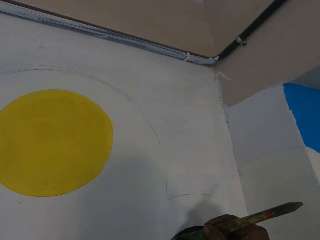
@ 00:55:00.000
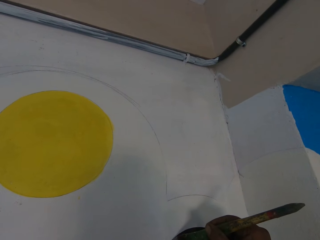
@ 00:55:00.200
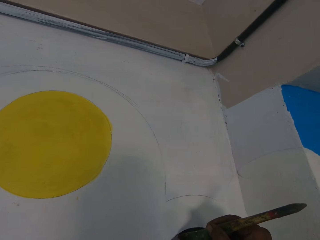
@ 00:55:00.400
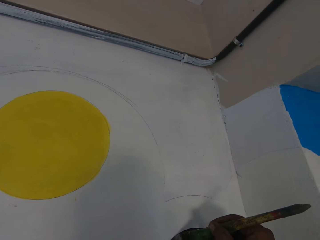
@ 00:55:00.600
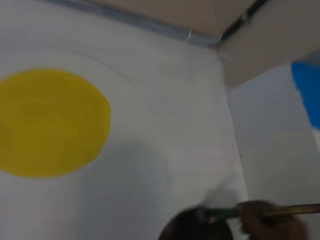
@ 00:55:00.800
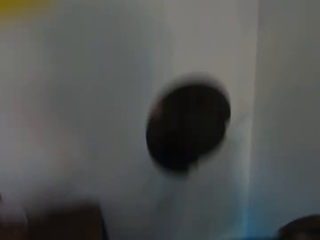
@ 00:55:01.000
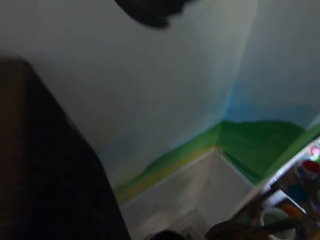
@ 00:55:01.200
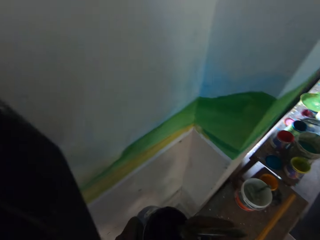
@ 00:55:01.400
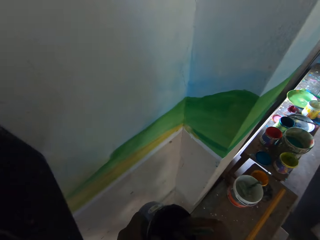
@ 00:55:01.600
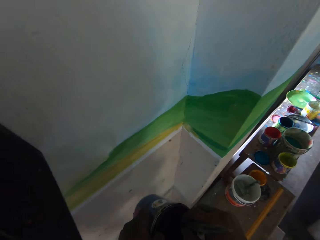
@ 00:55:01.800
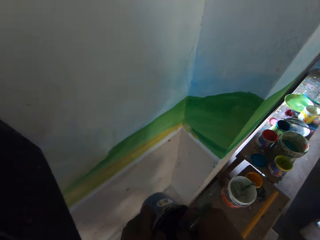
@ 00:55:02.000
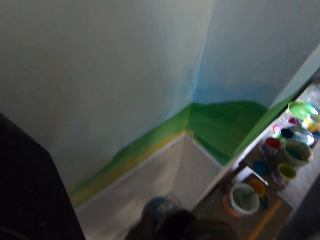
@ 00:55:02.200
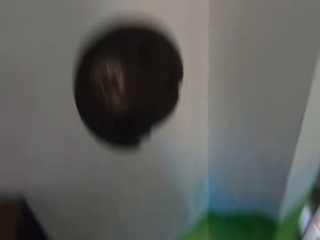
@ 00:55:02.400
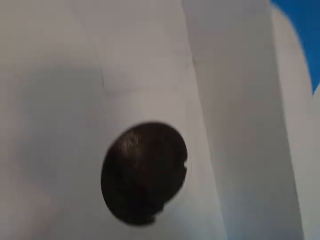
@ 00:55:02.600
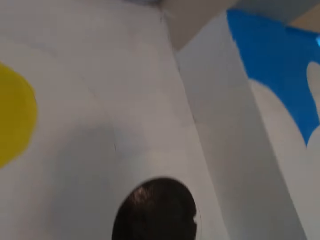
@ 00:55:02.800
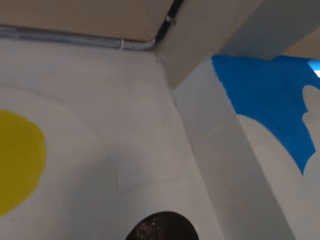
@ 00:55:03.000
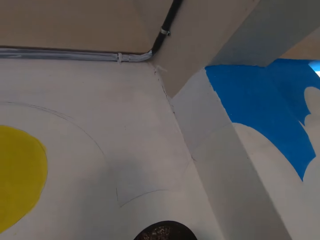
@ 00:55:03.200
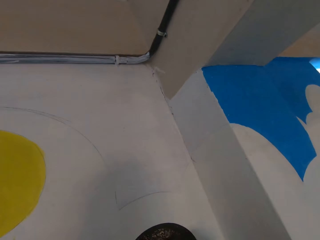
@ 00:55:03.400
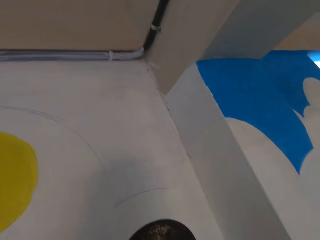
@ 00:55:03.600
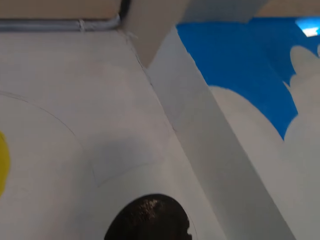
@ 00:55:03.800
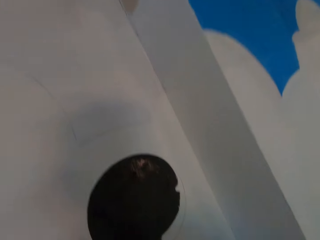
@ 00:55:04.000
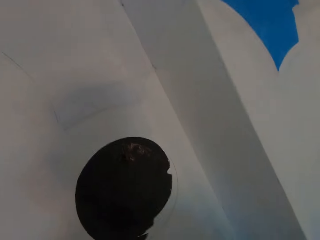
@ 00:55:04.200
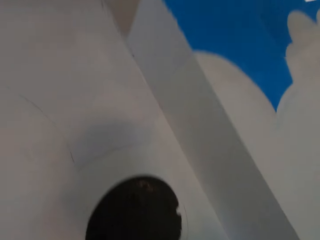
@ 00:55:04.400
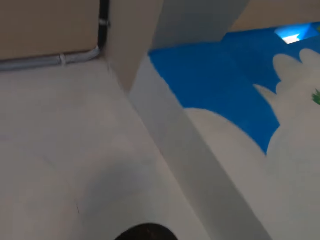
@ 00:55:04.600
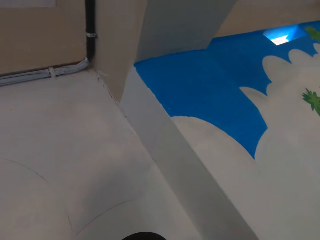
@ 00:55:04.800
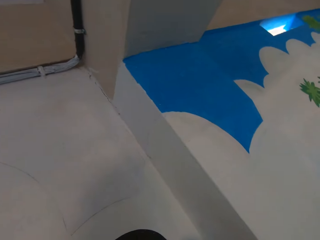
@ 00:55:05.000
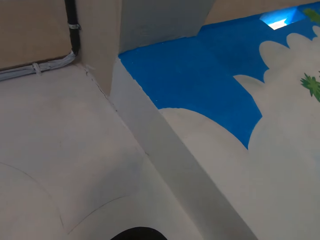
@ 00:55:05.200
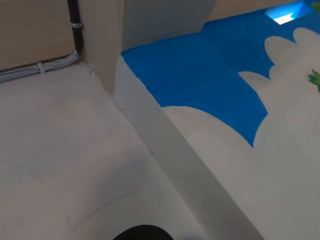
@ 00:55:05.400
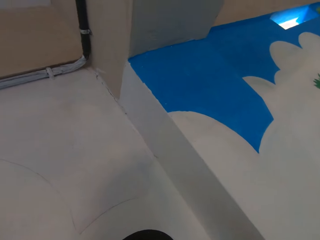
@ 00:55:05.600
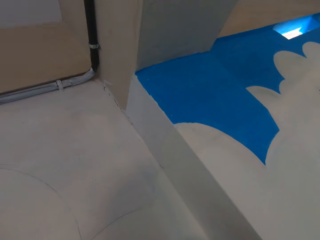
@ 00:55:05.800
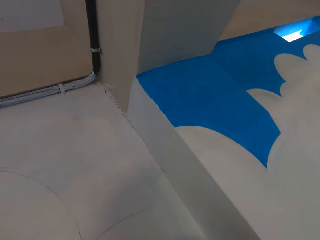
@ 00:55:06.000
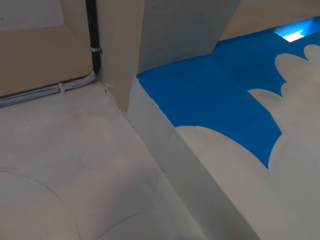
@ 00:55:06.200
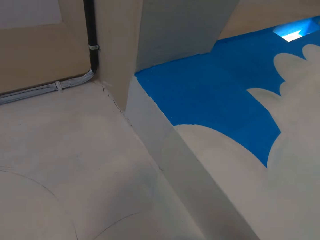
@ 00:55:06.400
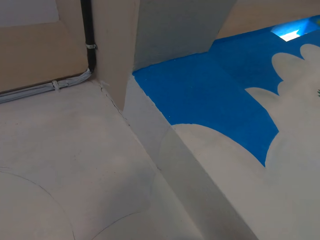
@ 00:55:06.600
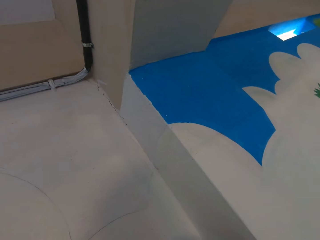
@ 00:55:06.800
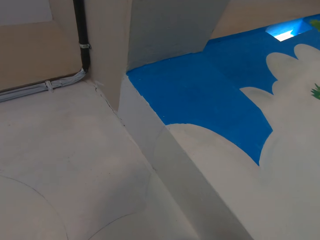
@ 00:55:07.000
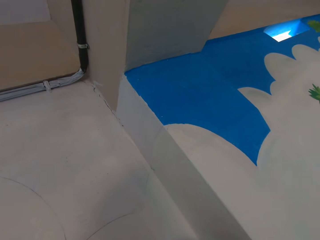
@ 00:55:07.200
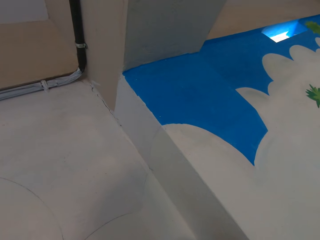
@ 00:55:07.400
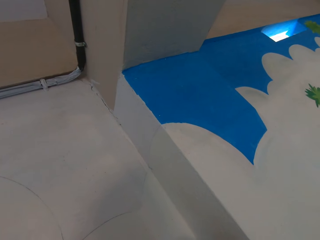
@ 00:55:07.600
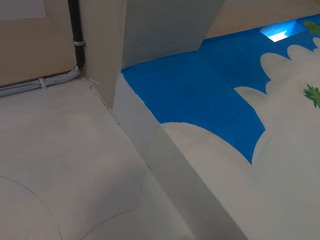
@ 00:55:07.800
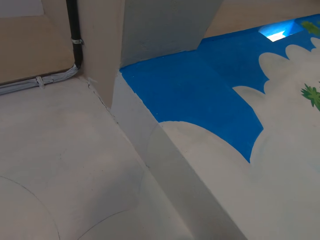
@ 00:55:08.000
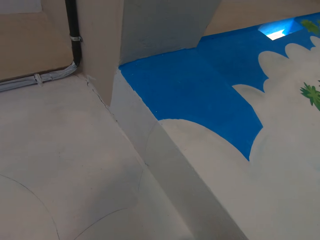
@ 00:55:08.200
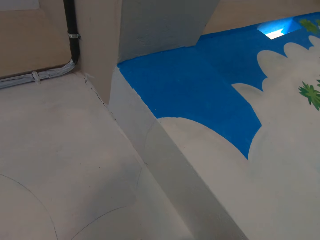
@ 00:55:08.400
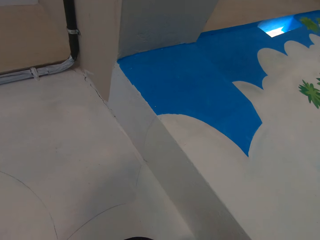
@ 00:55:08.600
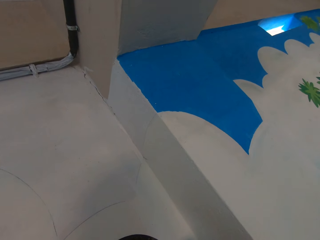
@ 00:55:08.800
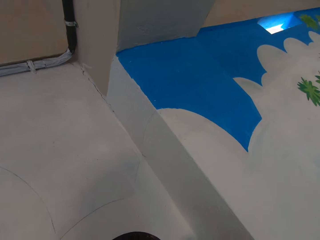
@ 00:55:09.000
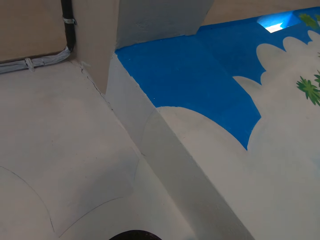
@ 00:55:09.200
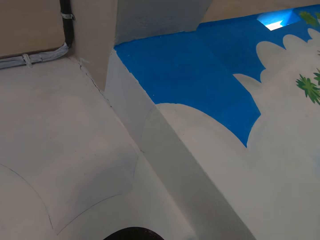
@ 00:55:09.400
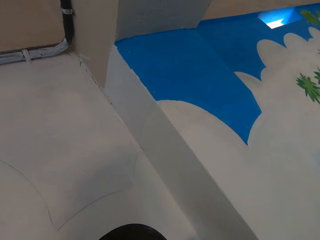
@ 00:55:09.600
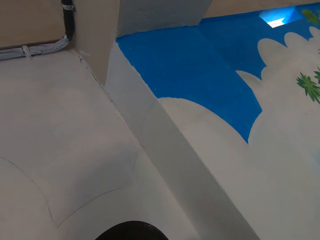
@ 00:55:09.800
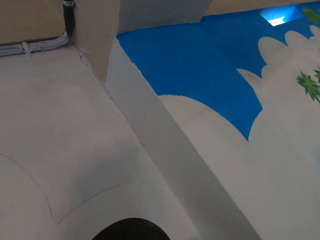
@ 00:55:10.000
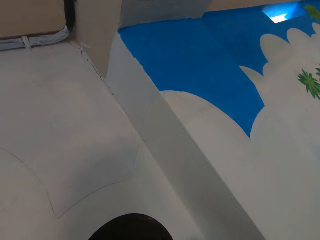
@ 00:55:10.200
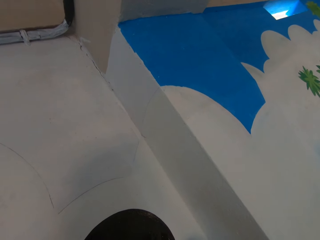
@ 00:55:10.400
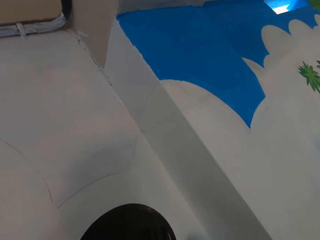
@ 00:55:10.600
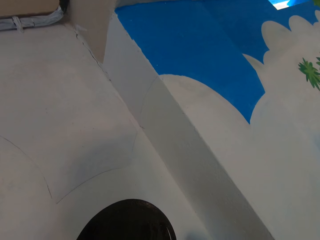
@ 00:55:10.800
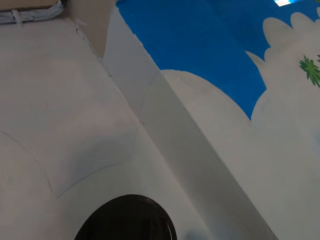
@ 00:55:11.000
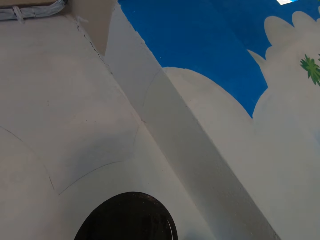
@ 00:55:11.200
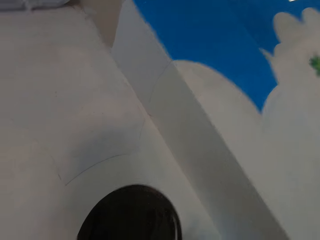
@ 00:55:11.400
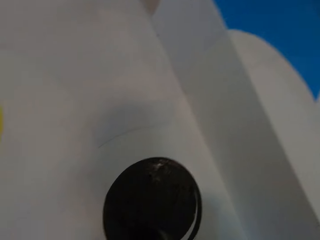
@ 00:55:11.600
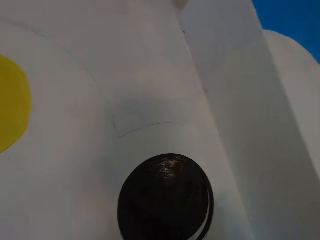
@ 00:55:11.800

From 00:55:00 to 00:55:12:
The camera wearer puts a brush in a container. He takes paint from the paint bucket with the brush in his right hand. He paints.

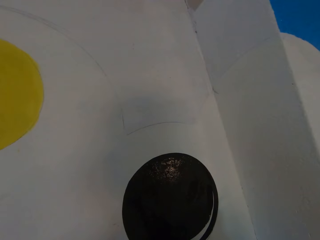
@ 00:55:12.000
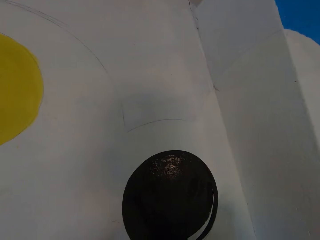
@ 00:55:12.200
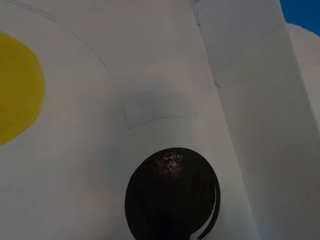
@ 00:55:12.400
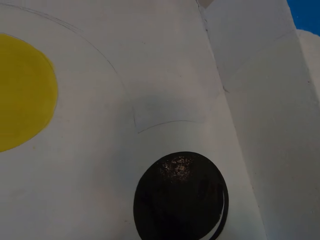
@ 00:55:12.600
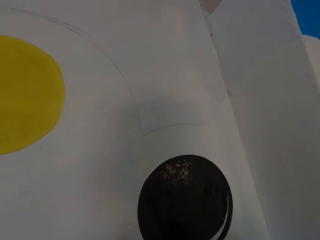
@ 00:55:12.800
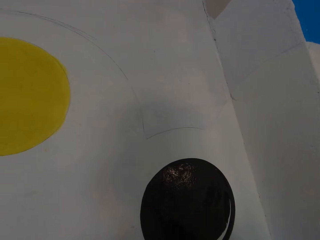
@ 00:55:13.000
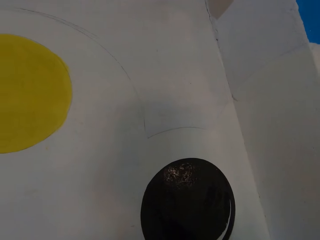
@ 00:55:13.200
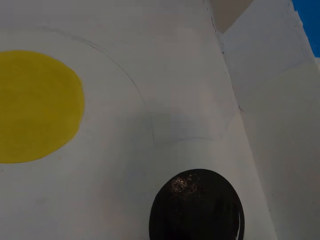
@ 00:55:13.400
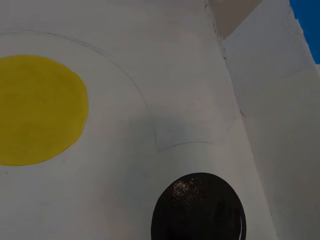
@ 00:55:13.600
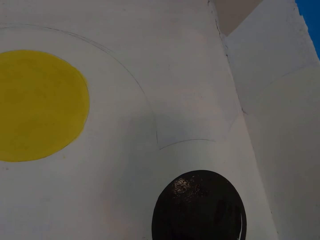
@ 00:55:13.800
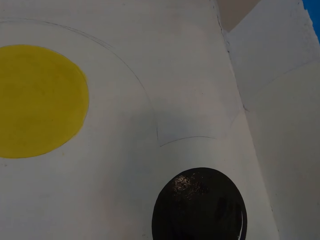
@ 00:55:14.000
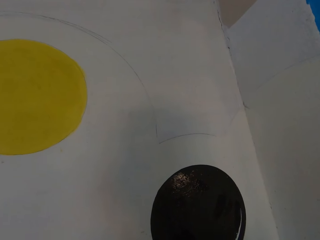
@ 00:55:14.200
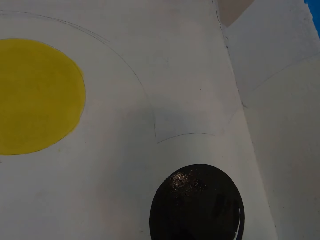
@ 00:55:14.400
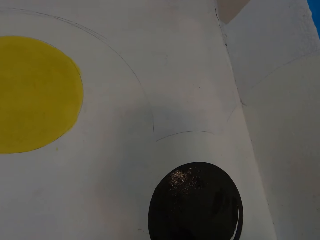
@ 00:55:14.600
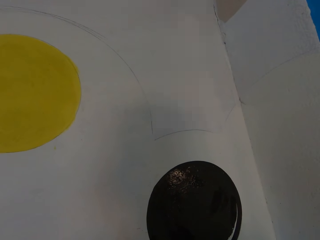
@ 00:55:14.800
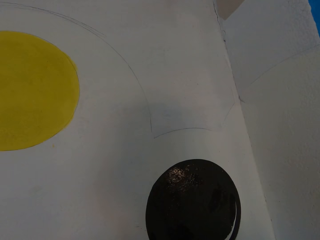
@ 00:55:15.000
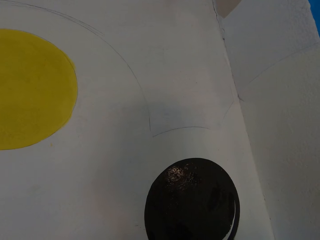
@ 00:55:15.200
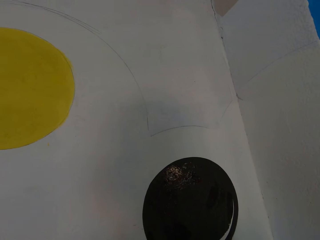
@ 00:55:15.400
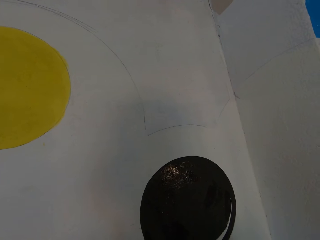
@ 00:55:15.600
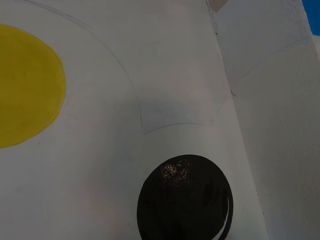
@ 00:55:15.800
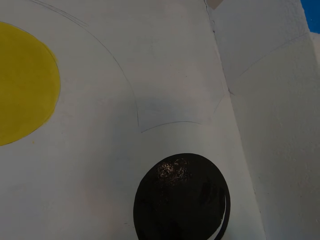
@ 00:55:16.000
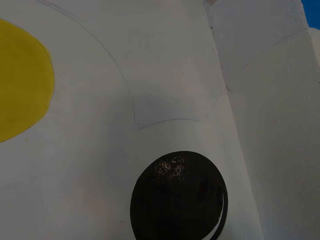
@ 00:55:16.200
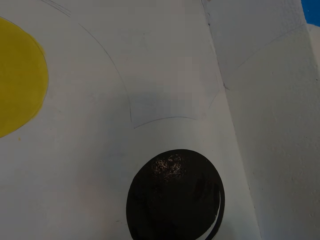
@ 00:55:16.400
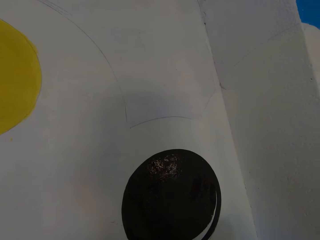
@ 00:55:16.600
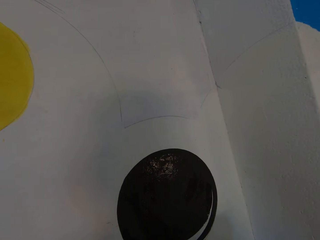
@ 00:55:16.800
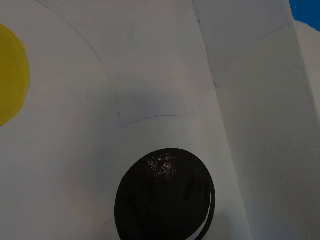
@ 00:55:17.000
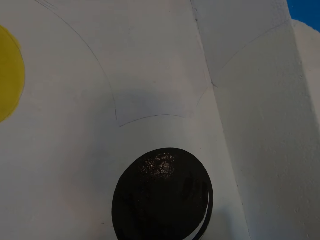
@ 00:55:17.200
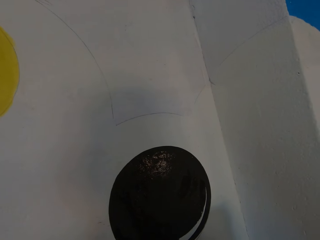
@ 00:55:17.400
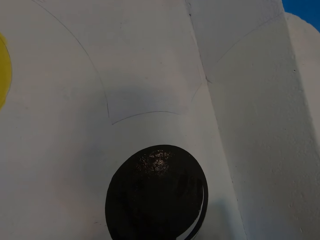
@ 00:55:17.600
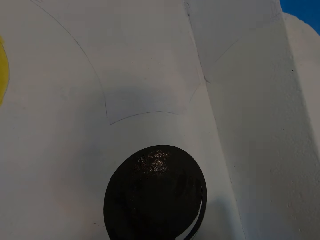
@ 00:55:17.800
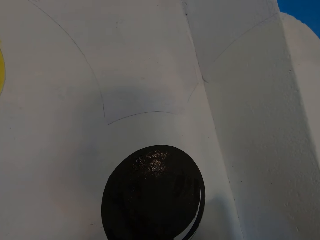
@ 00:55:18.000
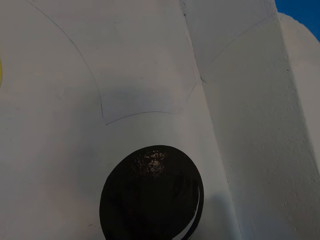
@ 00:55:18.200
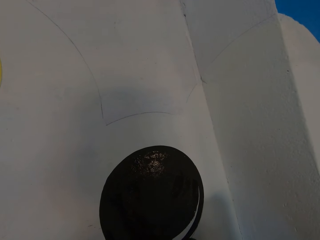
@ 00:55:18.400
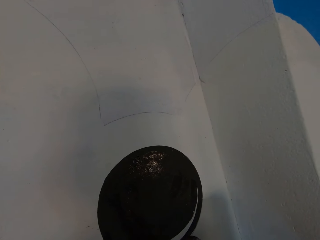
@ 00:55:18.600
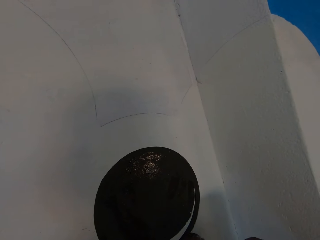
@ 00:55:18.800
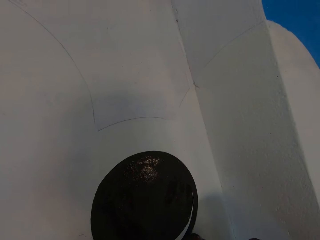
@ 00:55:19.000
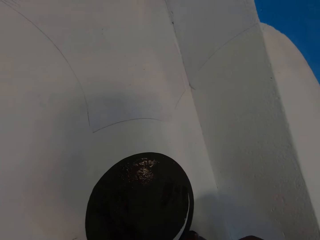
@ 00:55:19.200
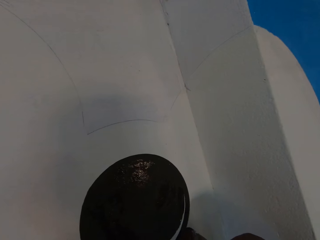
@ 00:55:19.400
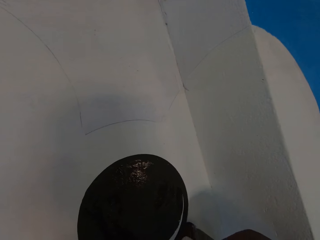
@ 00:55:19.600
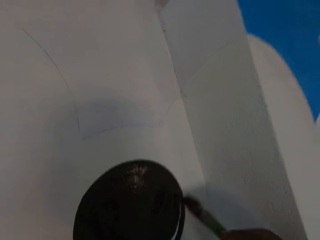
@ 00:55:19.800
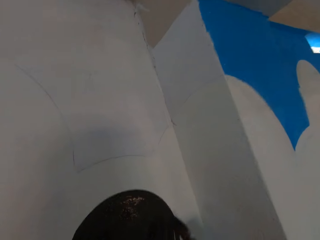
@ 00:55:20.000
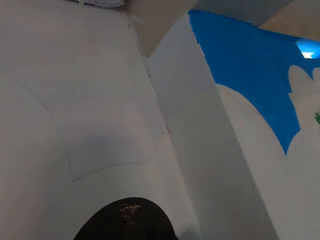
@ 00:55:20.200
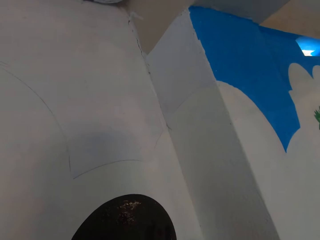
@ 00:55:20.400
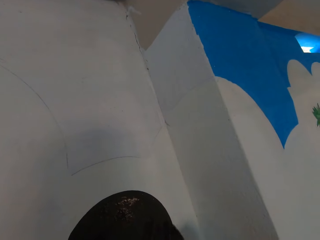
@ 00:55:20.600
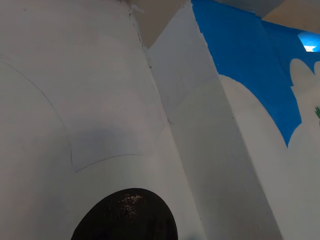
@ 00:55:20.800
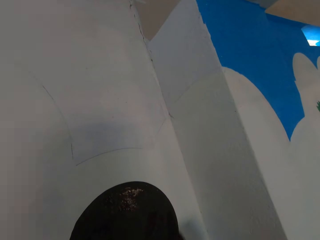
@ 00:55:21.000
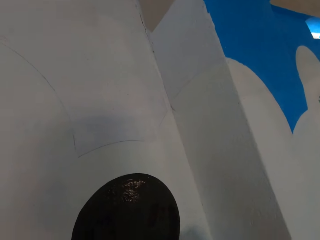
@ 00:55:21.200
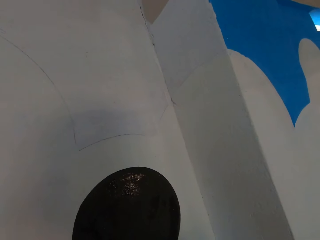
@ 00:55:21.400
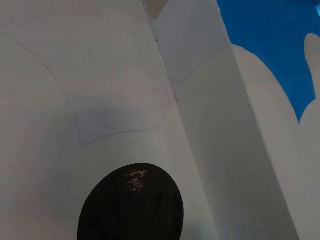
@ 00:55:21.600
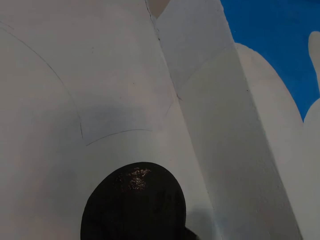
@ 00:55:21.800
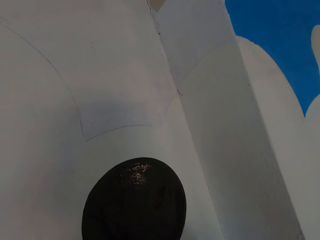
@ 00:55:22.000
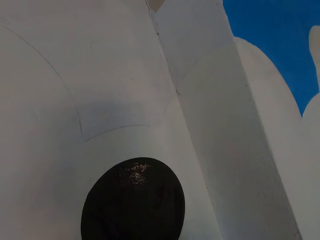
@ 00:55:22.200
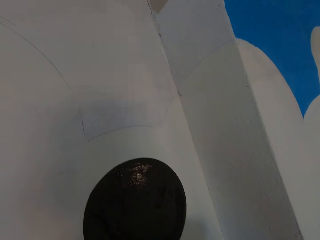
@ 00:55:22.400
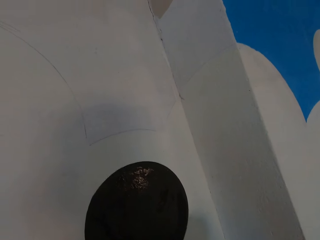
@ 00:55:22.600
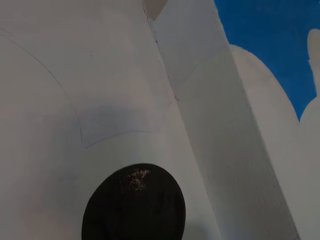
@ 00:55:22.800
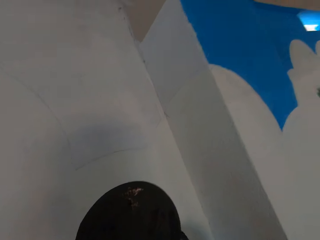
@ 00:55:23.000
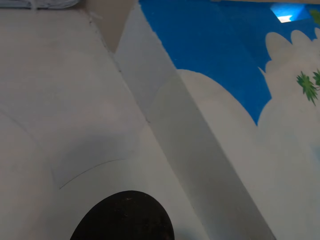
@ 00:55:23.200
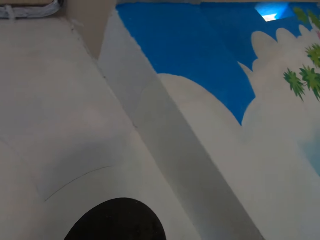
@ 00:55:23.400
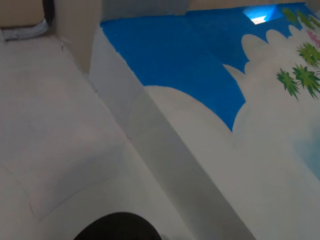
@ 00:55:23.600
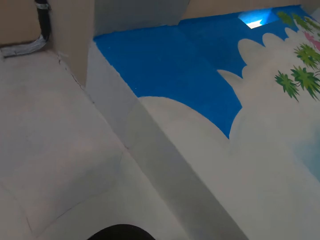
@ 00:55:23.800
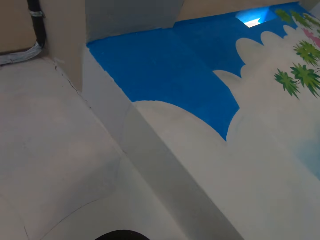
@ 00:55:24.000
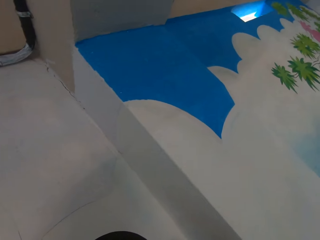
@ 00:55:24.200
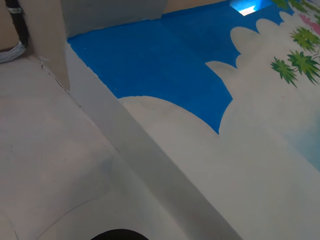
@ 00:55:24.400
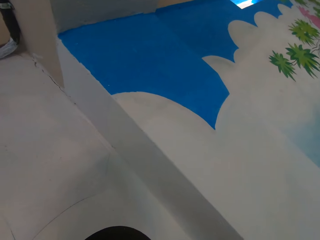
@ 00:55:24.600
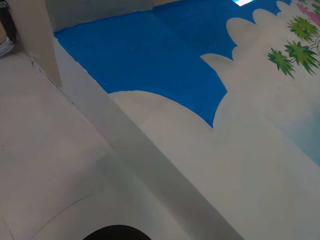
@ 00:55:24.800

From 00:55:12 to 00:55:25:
The camera wearer paints on the wall with the brush in his right hand.
